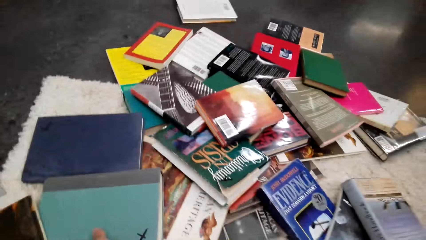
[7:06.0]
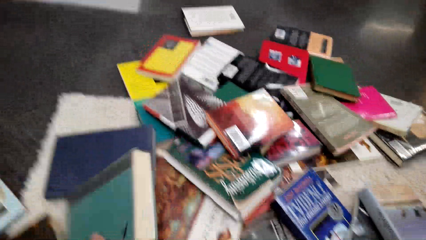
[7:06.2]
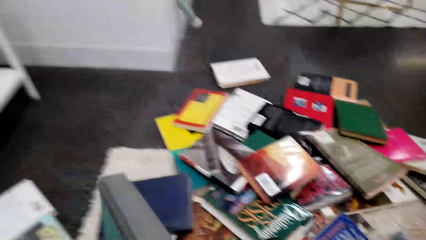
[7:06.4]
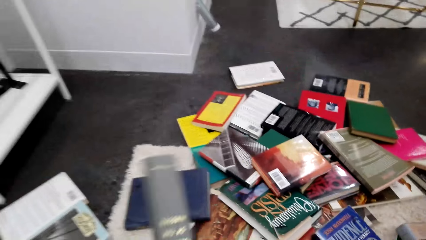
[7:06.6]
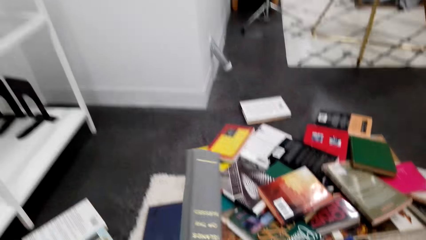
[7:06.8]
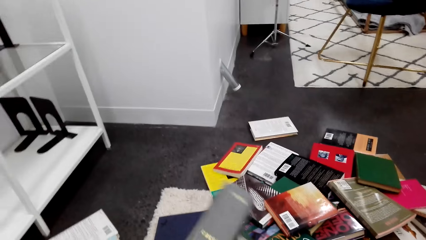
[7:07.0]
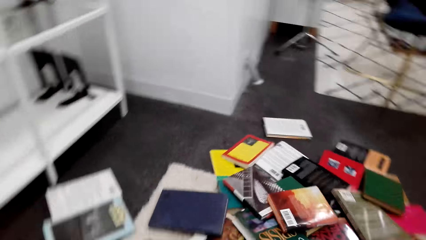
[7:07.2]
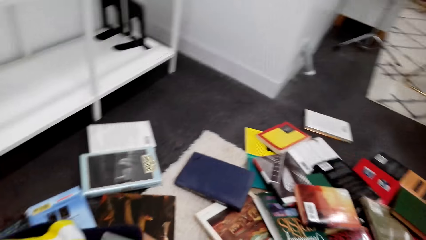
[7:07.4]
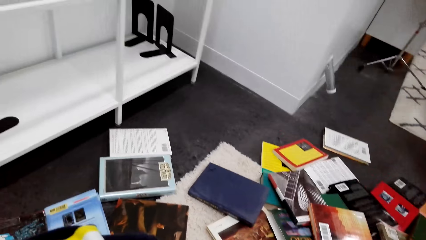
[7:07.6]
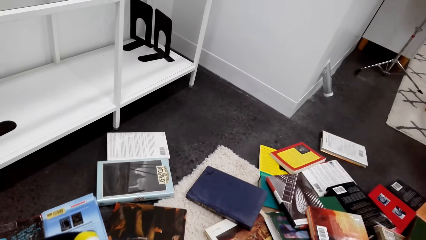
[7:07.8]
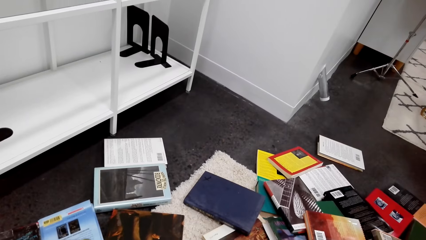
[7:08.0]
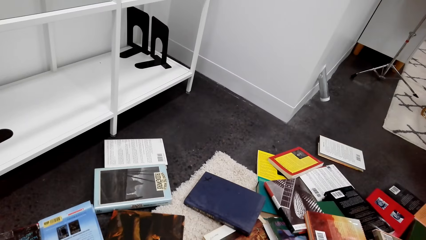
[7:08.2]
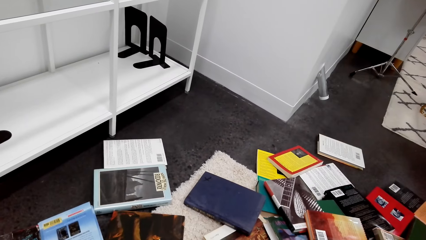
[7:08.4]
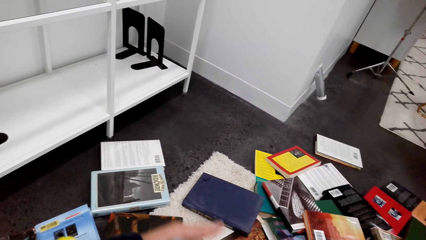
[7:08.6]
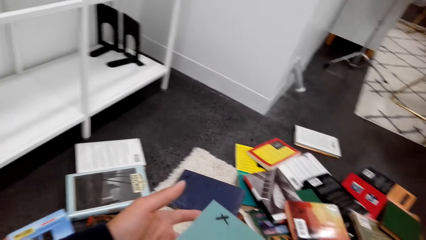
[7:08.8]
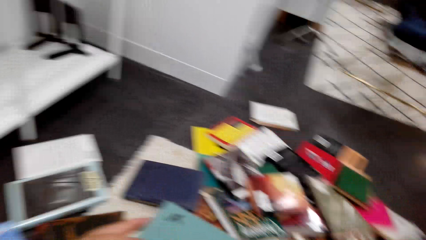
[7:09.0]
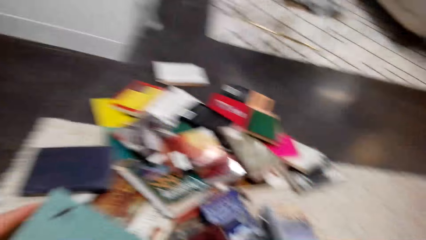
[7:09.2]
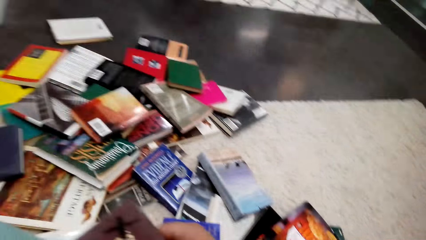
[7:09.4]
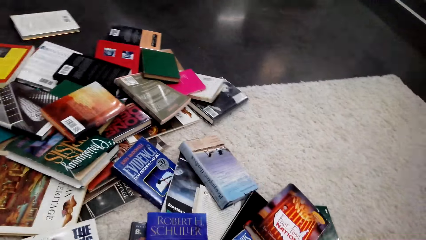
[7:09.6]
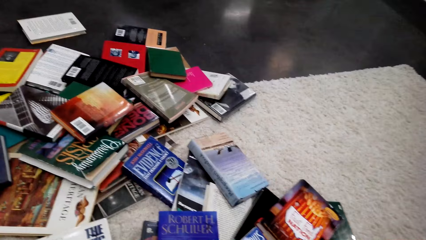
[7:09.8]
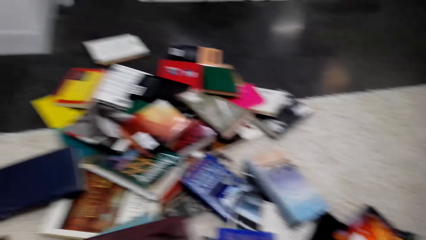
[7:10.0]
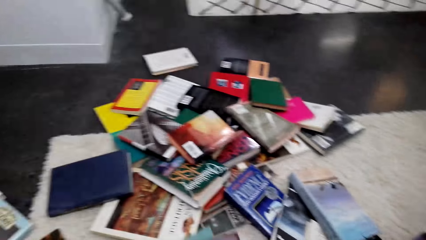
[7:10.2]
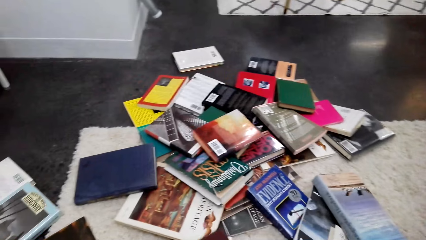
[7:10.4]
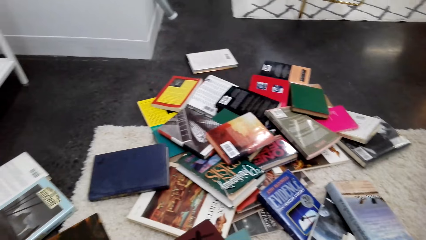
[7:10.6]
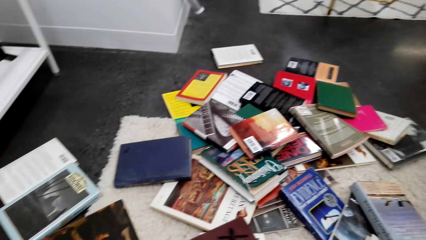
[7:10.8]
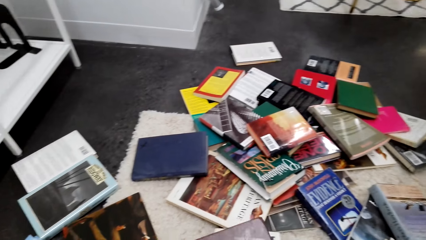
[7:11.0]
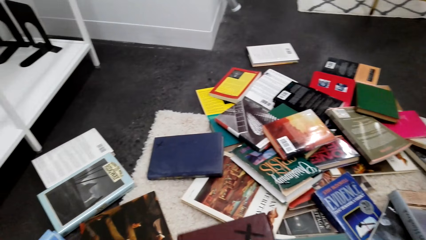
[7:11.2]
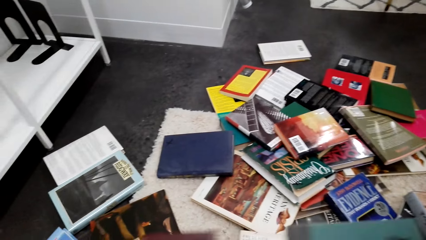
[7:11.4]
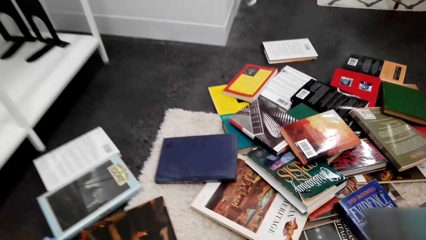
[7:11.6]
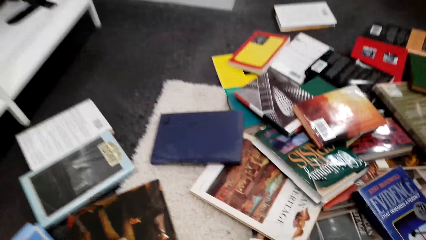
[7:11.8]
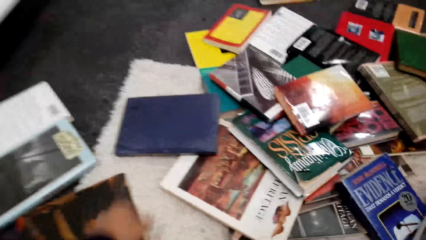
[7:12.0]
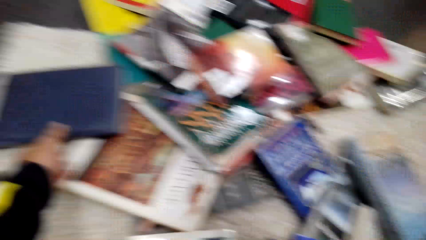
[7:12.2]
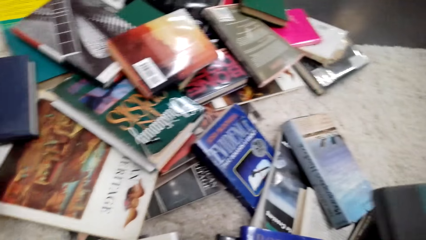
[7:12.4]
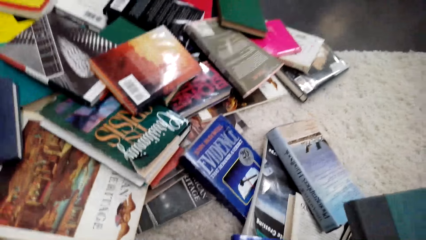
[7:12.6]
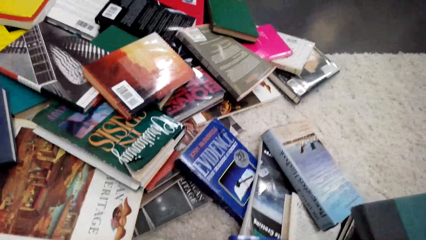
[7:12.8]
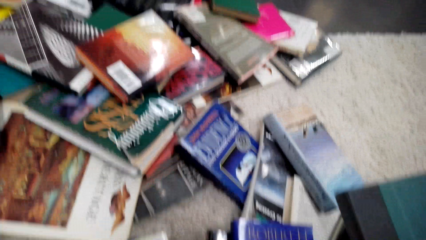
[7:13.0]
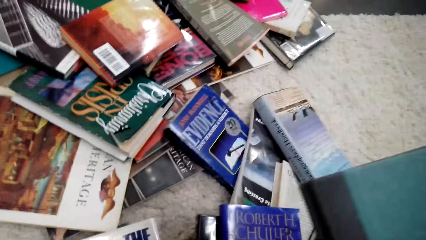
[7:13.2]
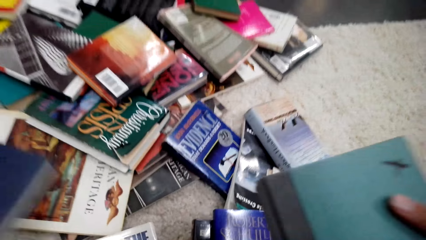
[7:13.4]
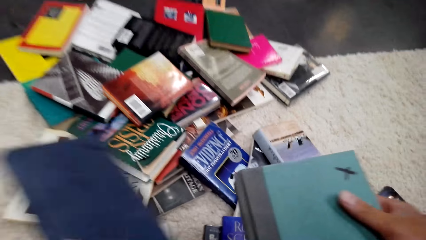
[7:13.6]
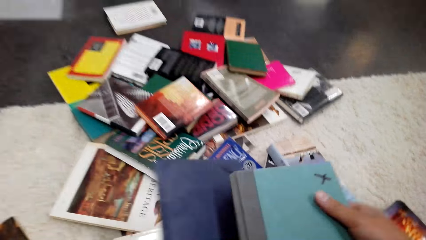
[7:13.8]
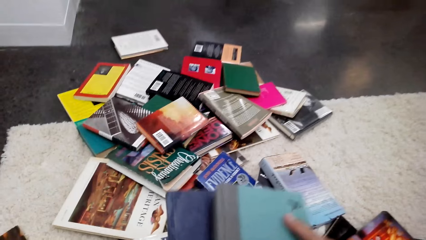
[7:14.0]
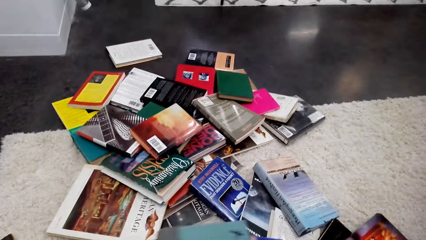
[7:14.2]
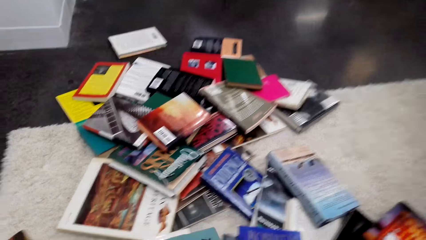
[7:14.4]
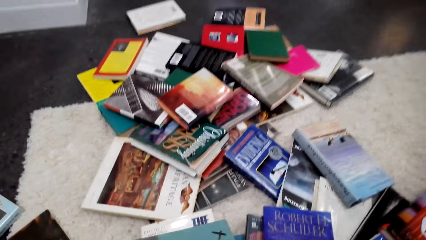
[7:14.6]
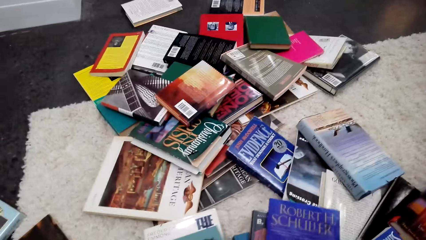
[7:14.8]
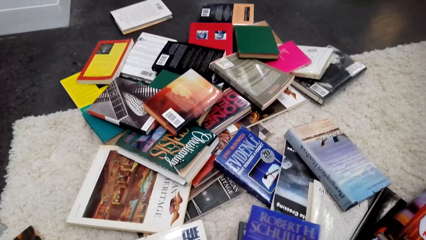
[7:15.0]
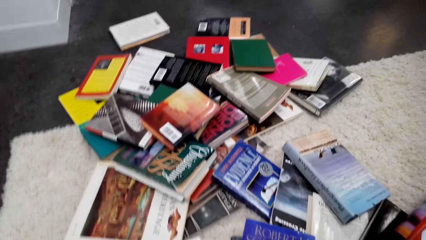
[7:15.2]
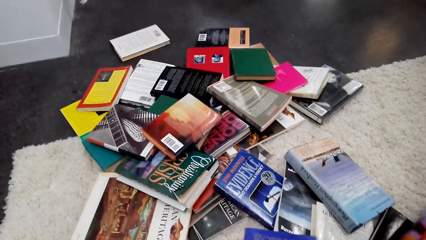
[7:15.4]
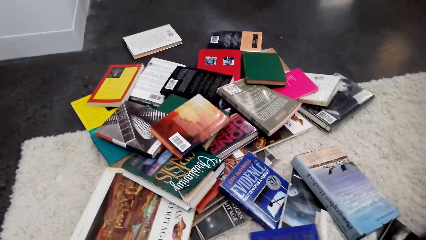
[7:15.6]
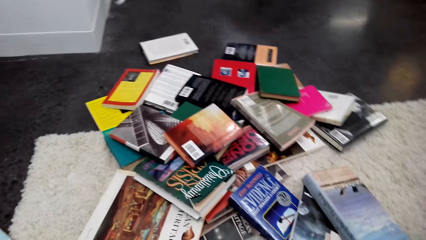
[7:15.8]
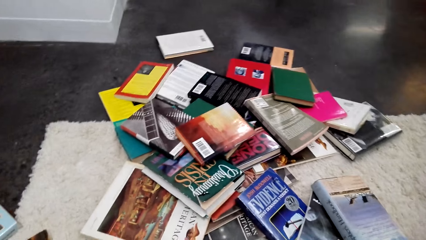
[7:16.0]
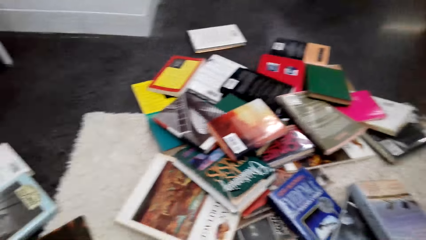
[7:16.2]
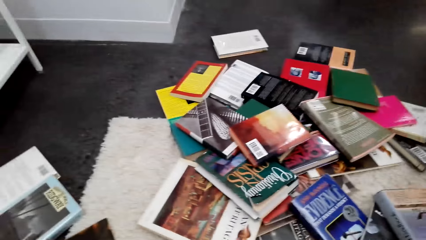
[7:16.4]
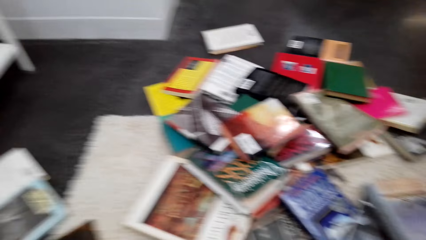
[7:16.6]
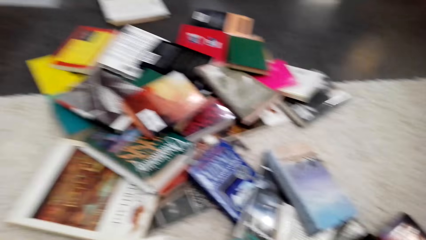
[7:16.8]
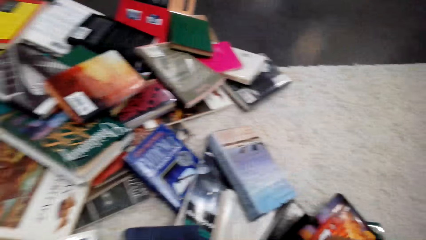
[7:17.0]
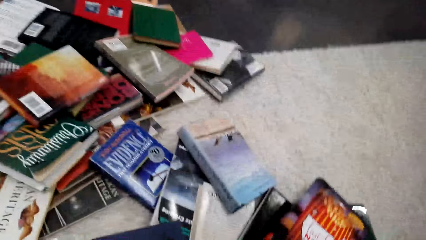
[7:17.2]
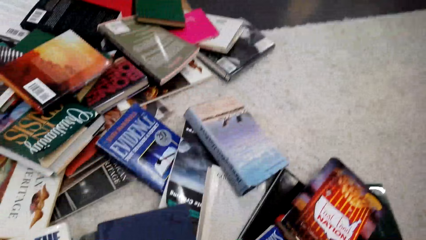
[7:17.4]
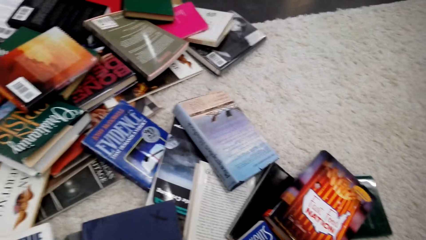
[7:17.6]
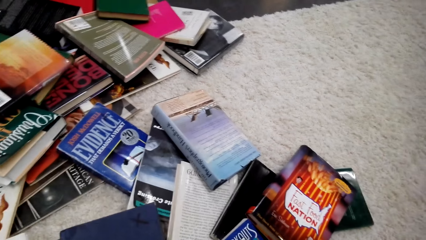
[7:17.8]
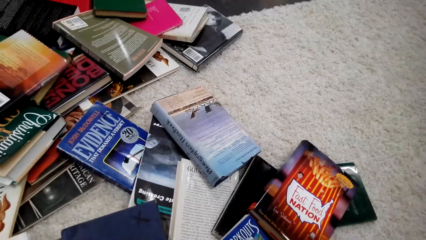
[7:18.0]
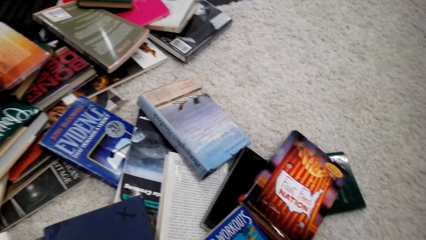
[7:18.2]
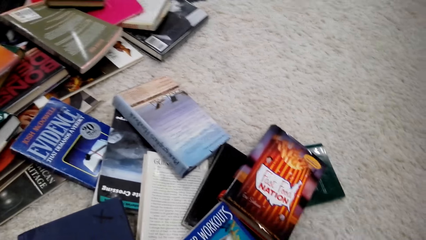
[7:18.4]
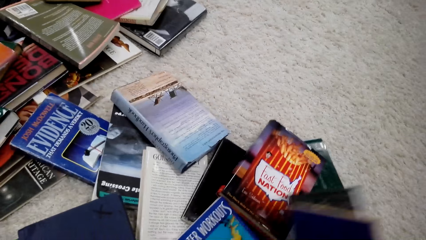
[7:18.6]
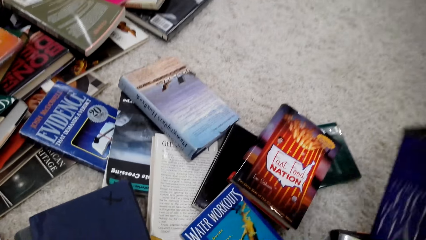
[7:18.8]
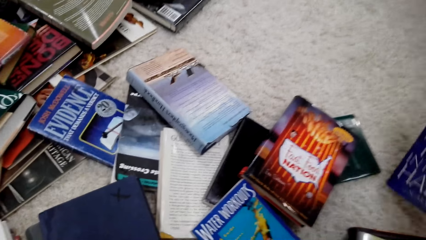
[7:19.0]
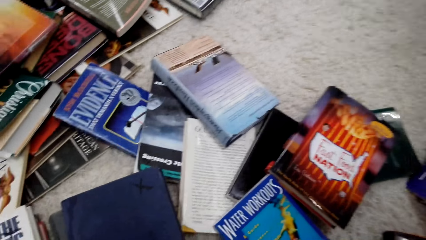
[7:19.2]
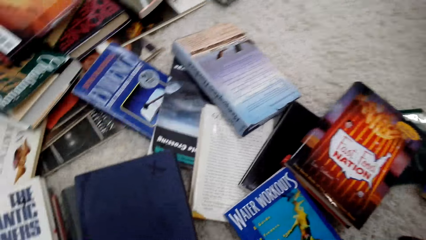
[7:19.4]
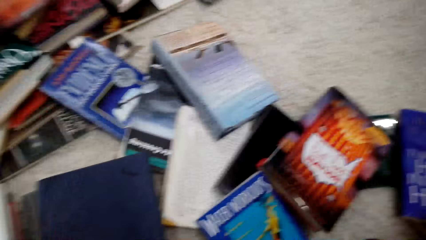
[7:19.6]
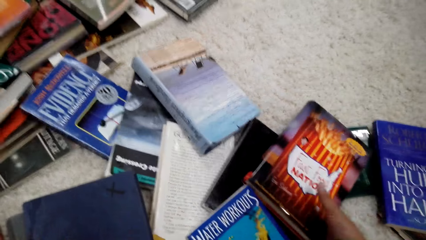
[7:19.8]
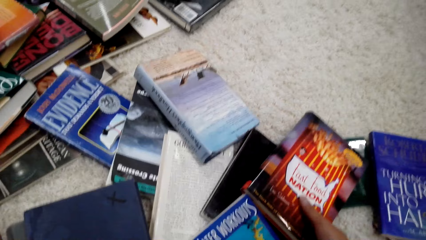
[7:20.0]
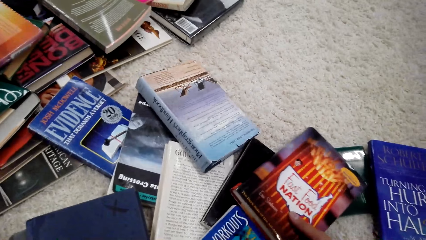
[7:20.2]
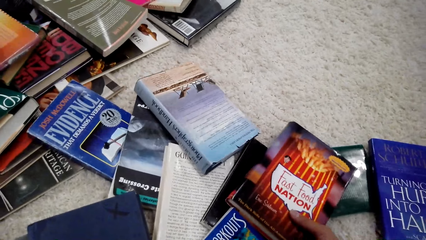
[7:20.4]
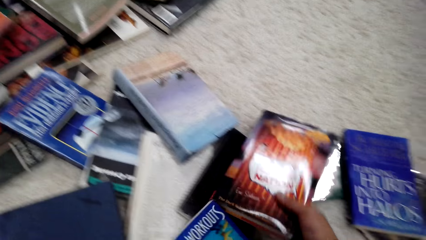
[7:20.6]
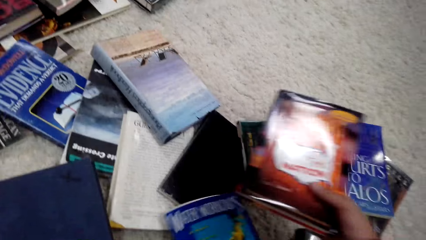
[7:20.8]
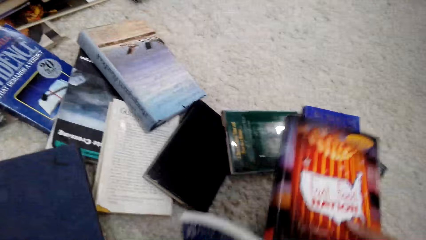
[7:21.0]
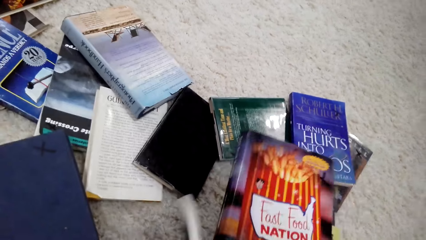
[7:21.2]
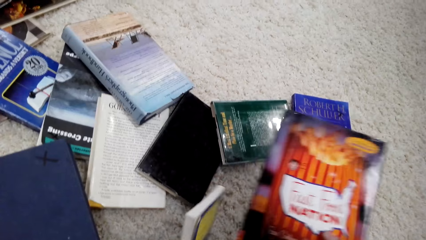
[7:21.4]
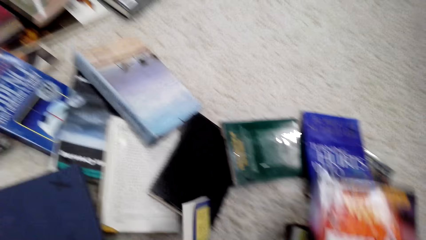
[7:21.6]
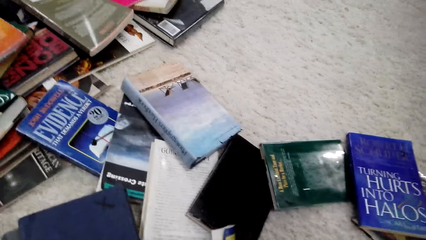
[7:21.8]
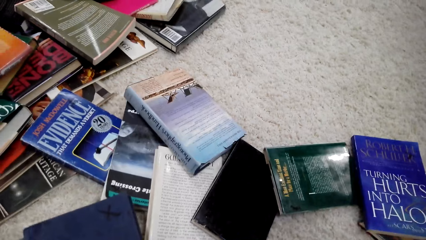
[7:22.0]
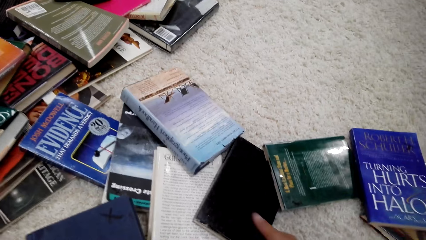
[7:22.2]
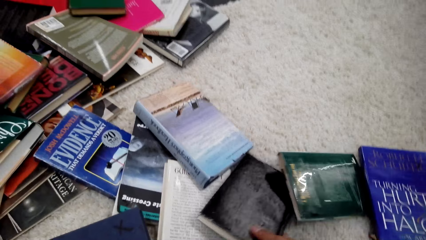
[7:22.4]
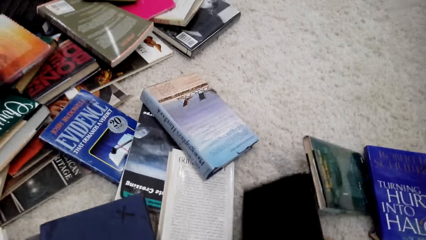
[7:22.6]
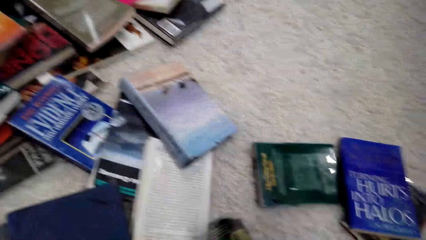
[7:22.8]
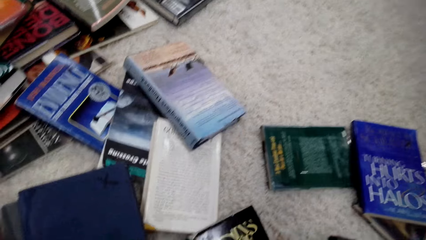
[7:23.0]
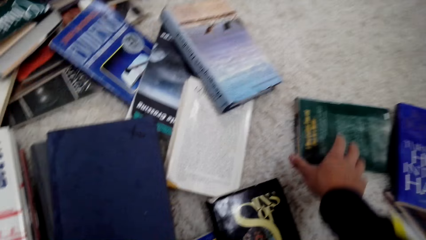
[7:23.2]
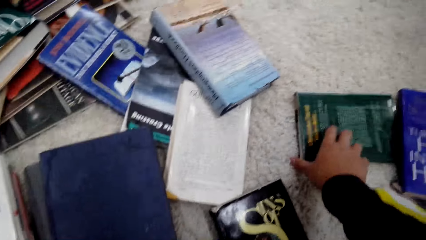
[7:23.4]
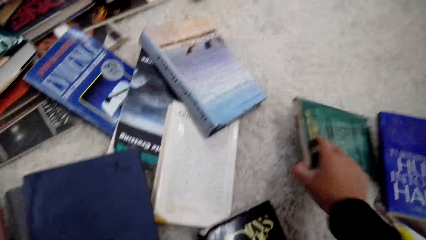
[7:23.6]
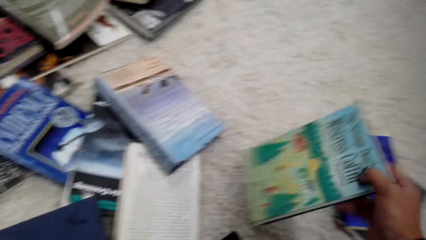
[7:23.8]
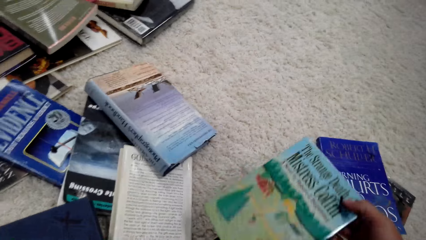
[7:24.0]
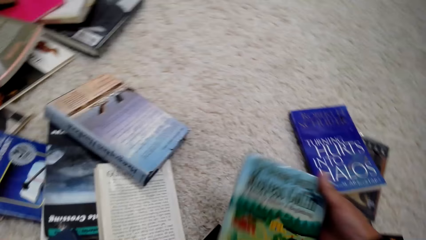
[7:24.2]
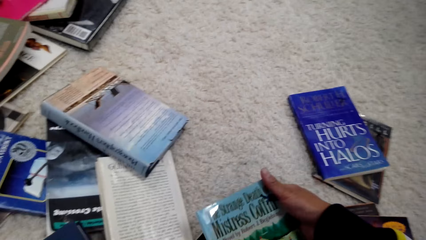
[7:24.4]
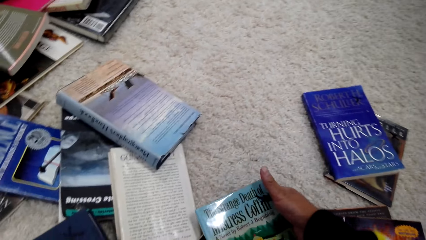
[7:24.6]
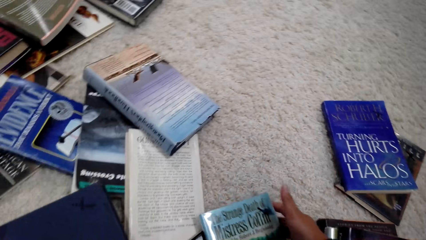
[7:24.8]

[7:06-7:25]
The camera wearer picks up a book. They put down a book. They pick up a book. They put down a book. They pick up books. They put down a book. They pick up a book. They pick up a book again.
